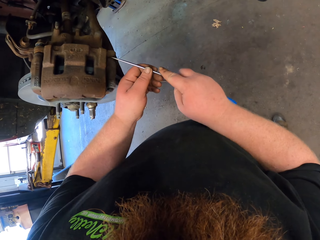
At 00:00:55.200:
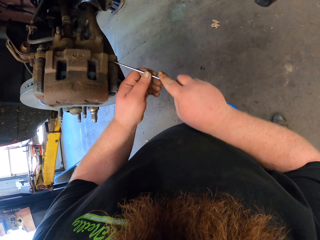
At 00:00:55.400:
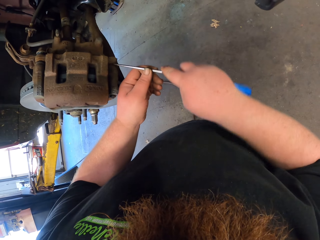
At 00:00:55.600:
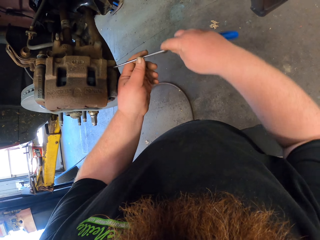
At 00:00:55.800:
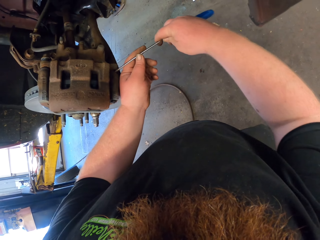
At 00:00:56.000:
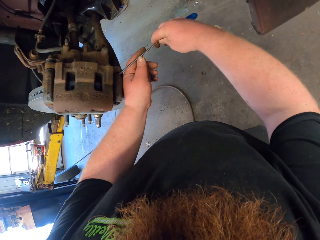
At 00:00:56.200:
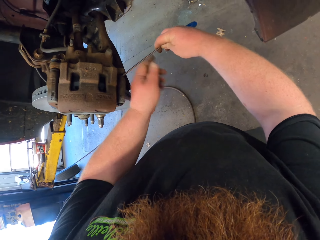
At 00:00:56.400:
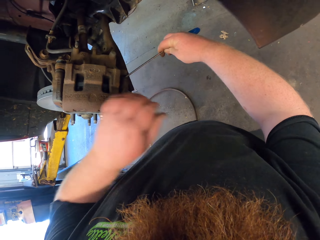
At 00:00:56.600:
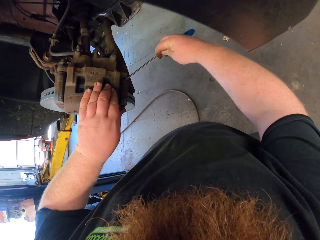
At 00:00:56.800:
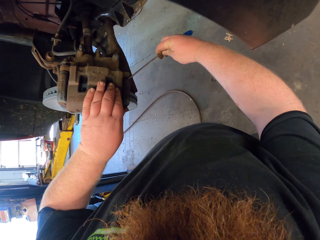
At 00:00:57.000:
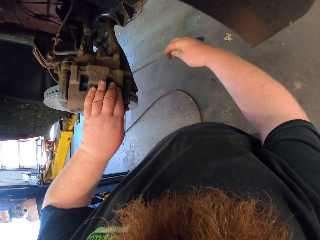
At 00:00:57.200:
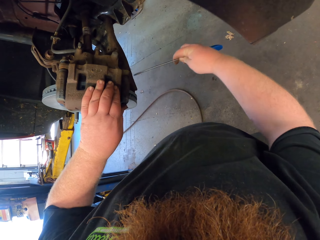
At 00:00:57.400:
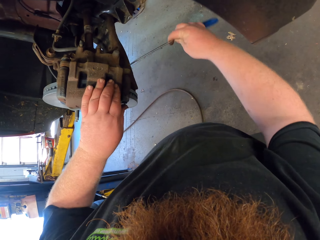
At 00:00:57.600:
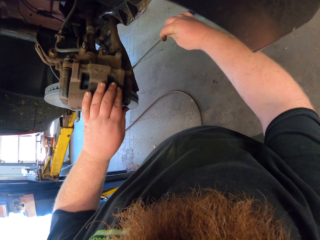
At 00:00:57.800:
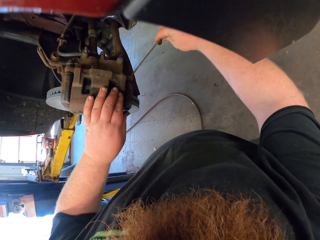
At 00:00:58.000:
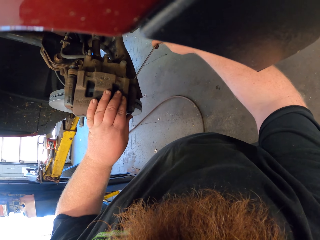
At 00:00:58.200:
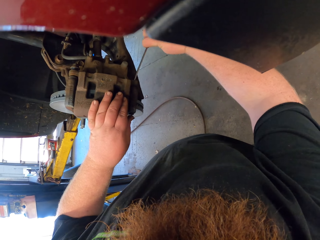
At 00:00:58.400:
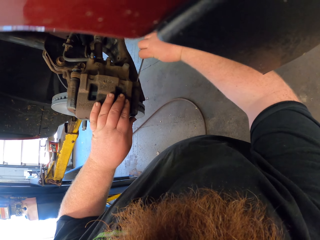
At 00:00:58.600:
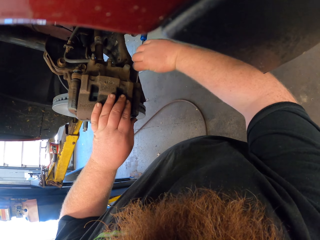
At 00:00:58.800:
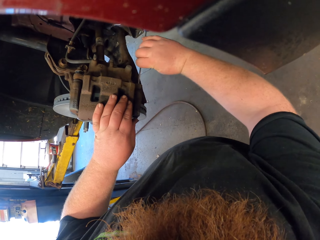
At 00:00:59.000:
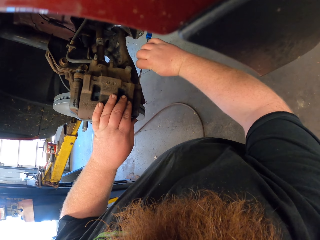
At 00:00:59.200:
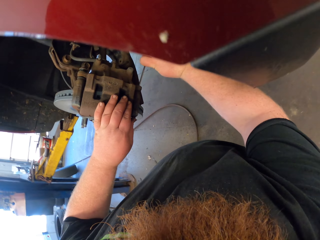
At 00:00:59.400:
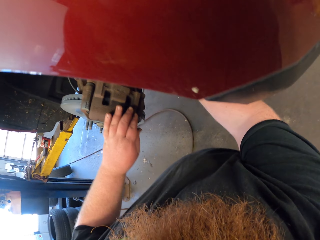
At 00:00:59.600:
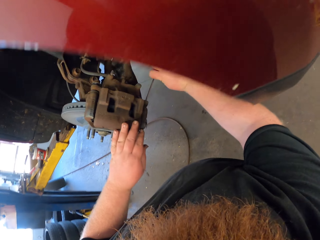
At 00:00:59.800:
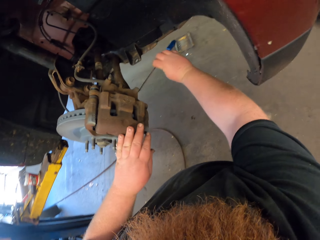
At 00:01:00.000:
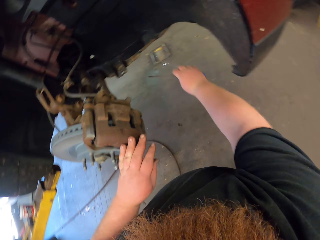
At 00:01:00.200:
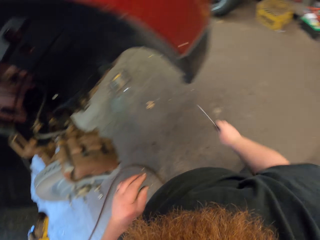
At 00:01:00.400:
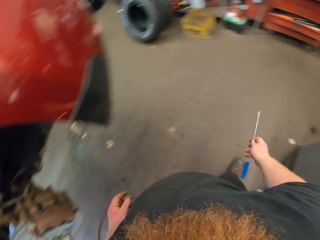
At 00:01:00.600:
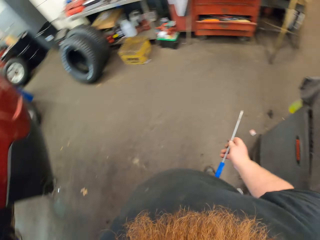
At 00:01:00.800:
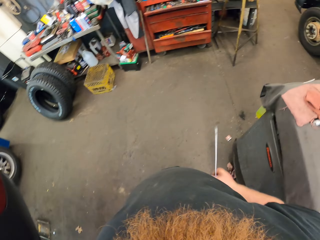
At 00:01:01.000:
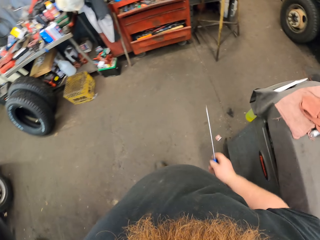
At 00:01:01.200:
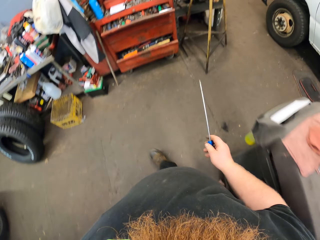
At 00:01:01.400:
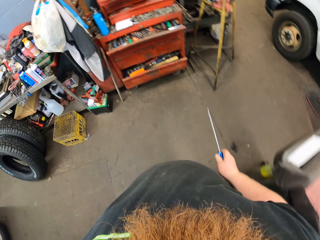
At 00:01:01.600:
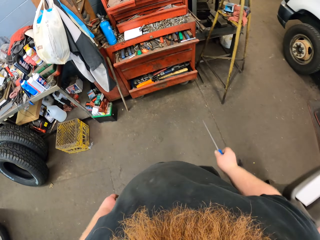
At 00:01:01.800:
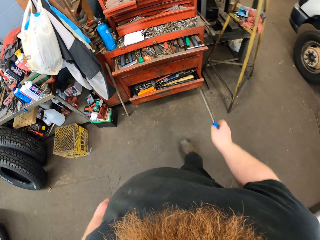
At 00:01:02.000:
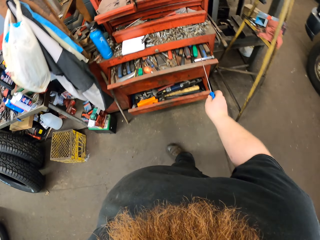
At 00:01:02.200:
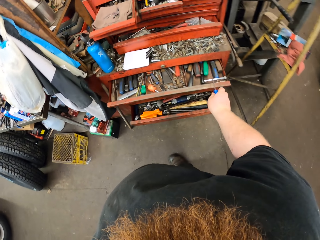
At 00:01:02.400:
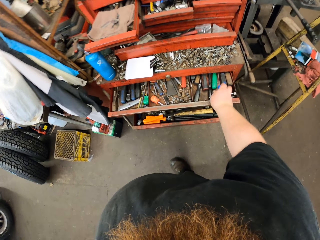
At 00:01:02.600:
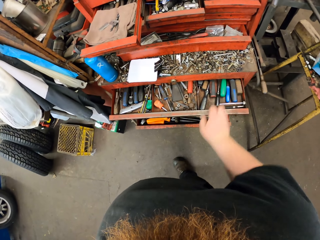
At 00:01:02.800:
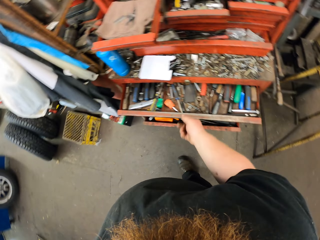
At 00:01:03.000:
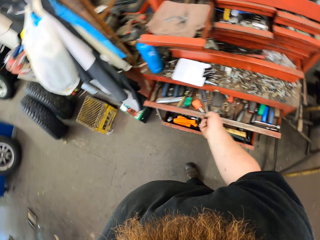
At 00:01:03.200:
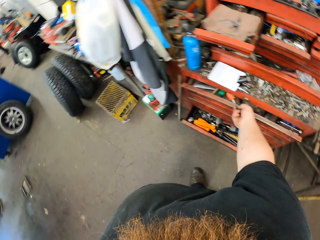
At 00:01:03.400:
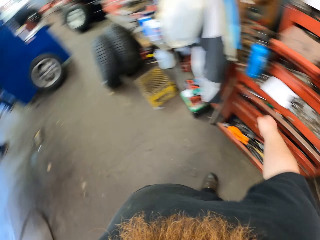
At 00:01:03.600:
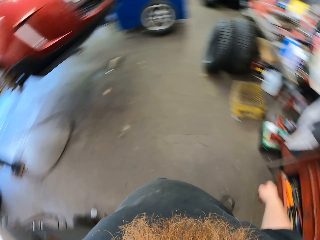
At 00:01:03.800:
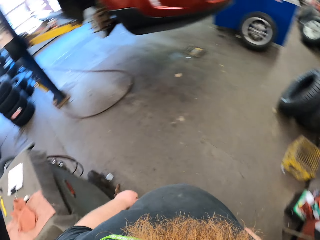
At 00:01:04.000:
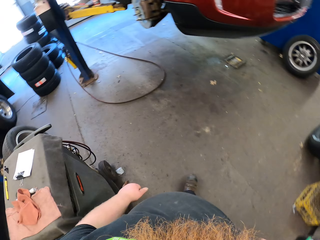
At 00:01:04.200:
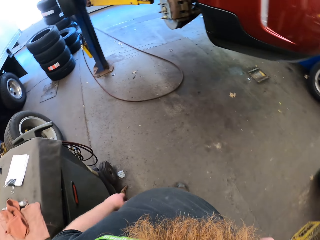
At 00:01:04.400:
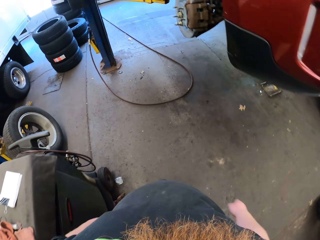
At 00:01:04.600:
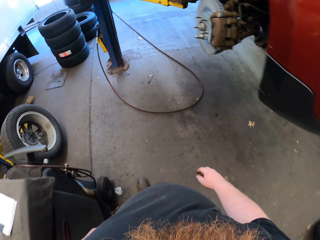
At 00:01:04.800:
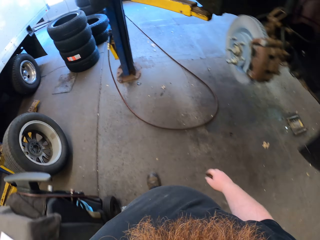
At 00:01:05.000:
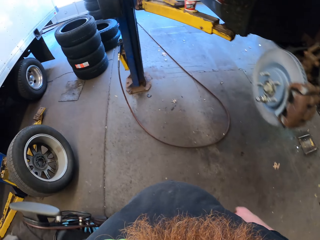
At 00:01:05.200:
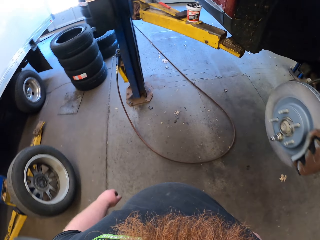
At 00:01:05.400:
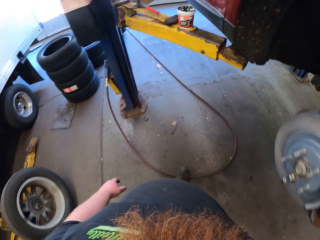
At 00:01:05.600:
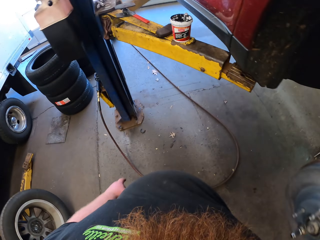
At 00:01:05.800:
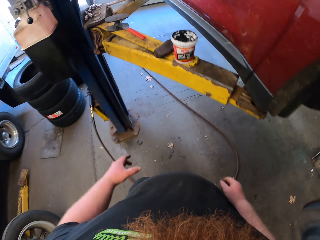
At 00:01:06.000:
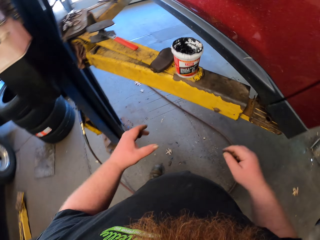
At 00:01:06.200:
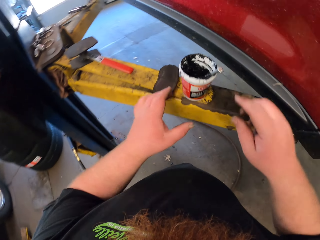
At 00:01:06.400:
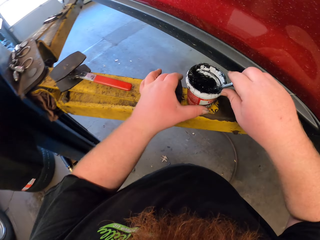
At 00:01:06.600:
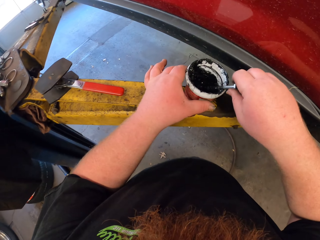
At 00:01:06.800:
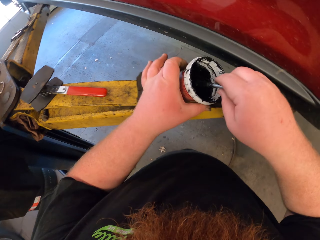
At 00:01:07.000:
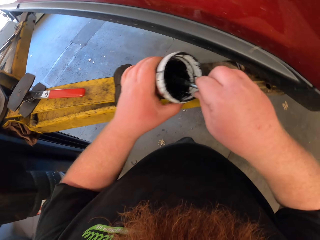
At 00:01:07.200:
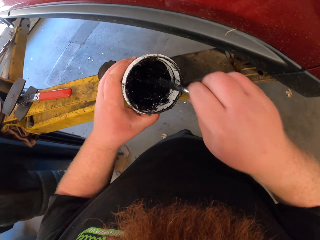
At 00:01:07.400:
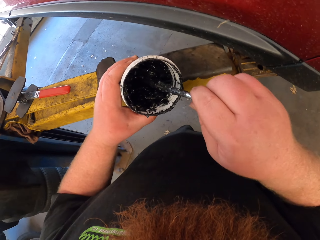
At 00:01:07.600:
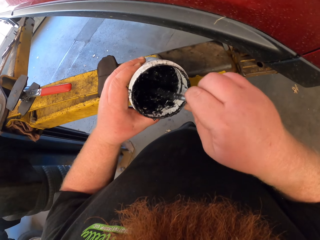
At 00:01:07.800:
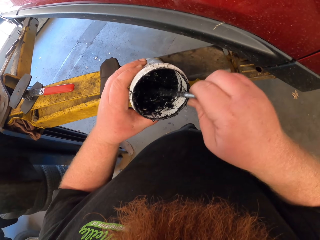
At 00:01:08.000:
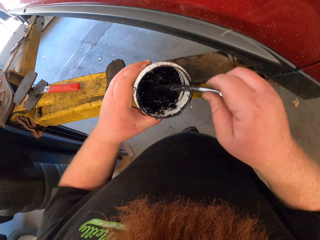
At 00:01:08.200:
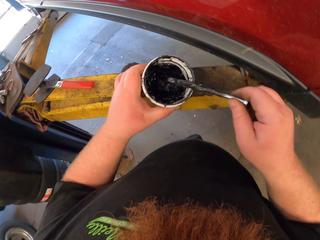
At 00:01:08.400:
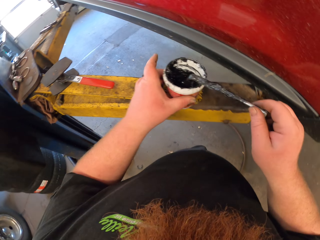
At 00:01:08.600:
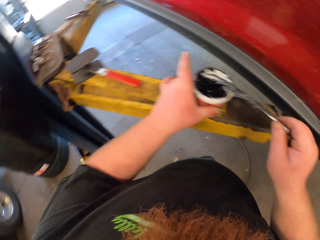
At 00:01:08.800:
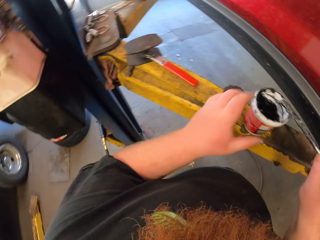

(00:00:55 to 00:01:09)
The camera wearer connects the screw in the wheel hub with the screwdriver. They walk towards the shelf. They put the screwdriver on the cabinet. They close the cabinet drawer. They turn around. They walk in the garage. They hold the can with the grease. They stir the oil with metal.

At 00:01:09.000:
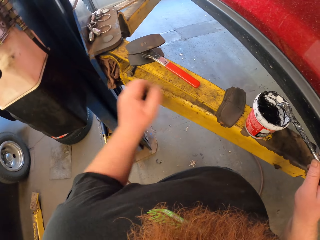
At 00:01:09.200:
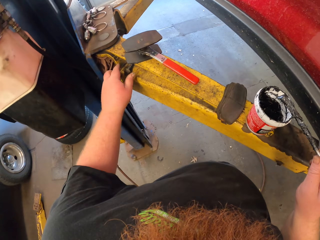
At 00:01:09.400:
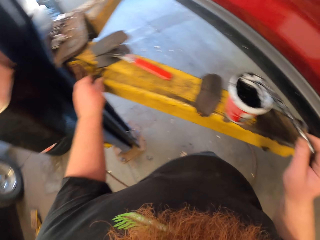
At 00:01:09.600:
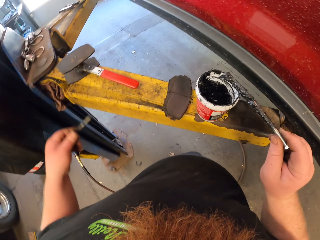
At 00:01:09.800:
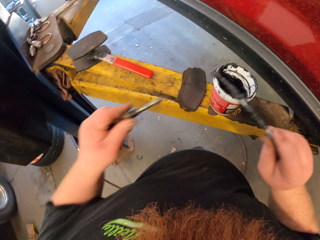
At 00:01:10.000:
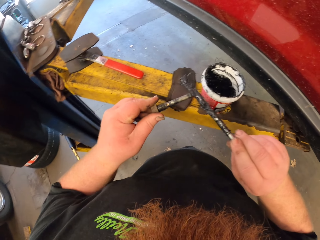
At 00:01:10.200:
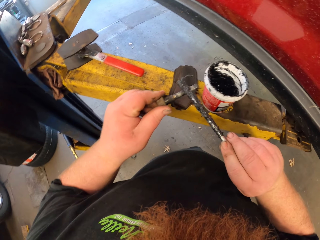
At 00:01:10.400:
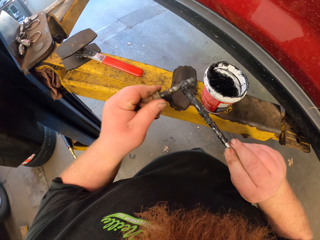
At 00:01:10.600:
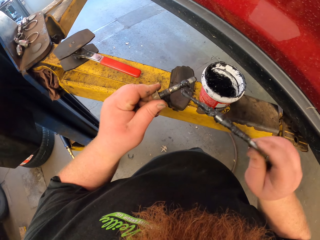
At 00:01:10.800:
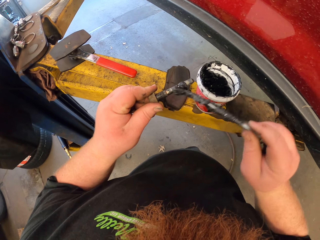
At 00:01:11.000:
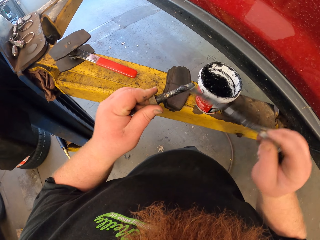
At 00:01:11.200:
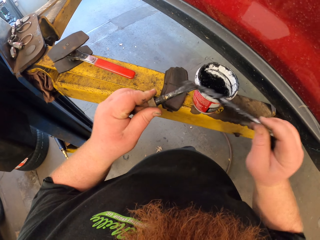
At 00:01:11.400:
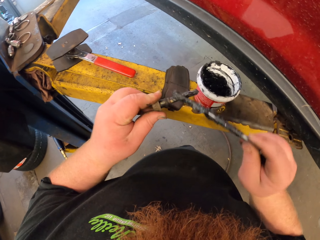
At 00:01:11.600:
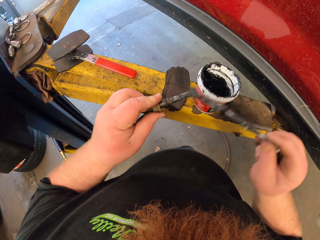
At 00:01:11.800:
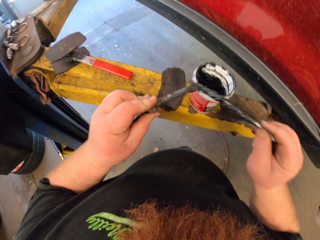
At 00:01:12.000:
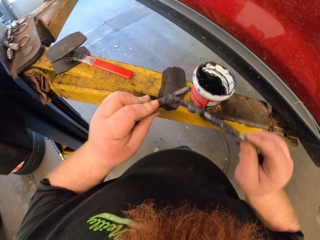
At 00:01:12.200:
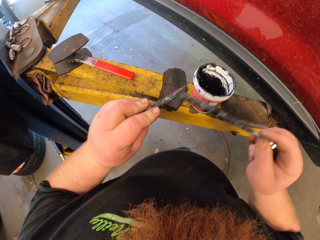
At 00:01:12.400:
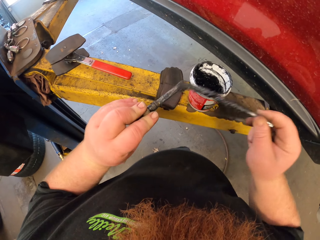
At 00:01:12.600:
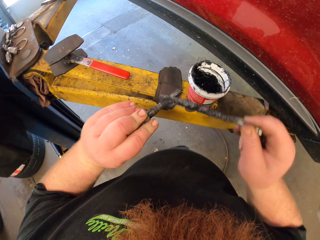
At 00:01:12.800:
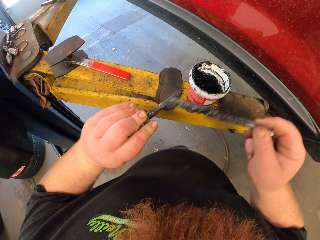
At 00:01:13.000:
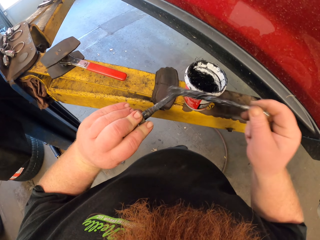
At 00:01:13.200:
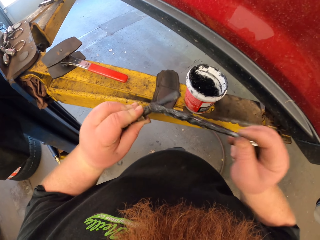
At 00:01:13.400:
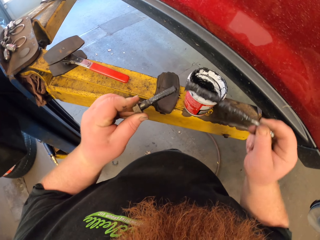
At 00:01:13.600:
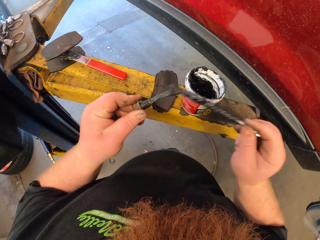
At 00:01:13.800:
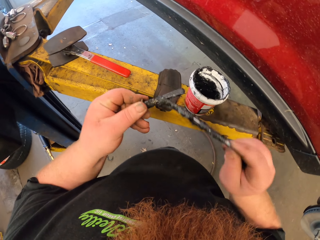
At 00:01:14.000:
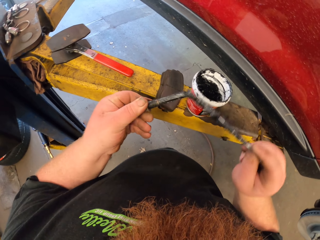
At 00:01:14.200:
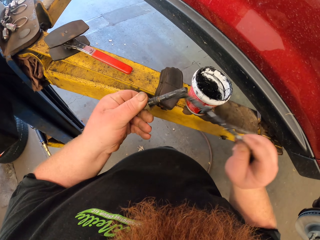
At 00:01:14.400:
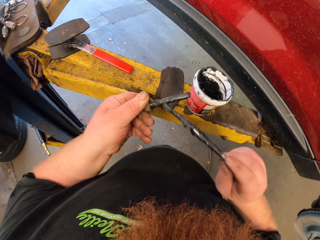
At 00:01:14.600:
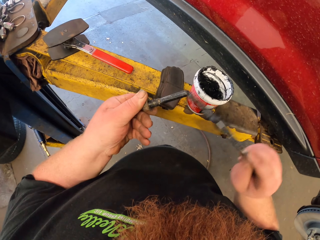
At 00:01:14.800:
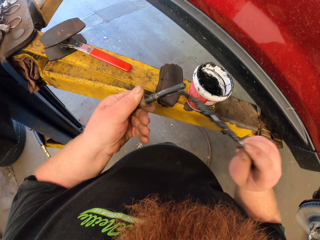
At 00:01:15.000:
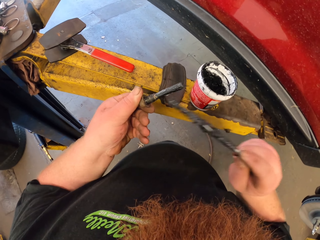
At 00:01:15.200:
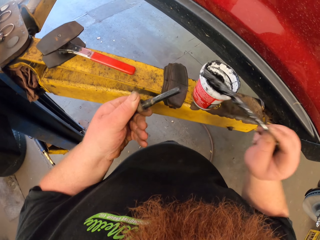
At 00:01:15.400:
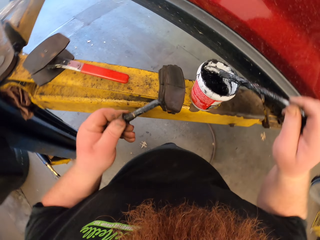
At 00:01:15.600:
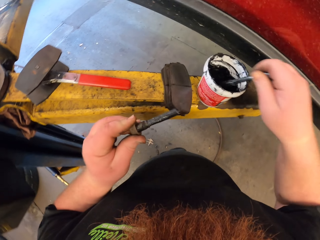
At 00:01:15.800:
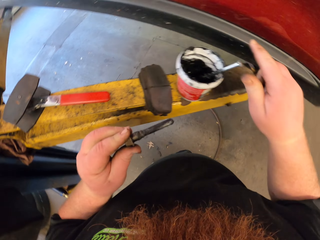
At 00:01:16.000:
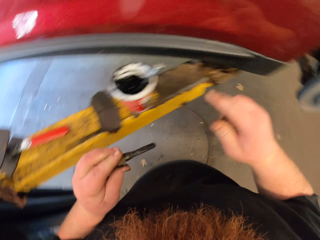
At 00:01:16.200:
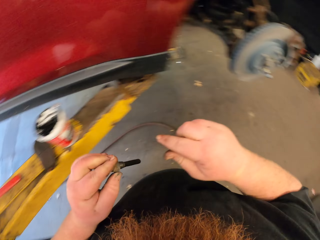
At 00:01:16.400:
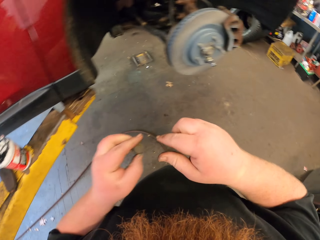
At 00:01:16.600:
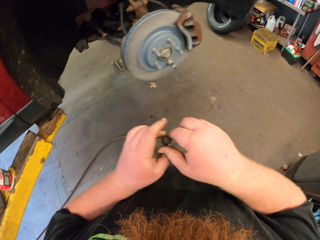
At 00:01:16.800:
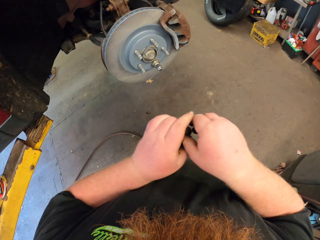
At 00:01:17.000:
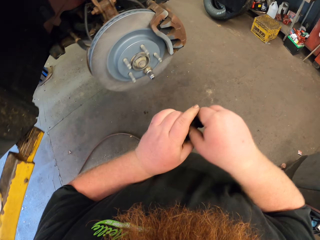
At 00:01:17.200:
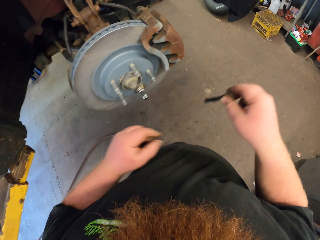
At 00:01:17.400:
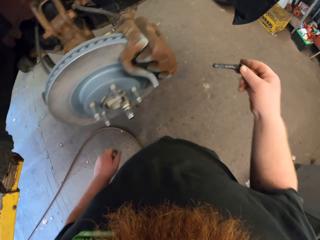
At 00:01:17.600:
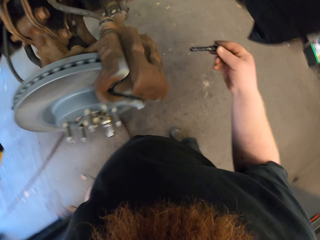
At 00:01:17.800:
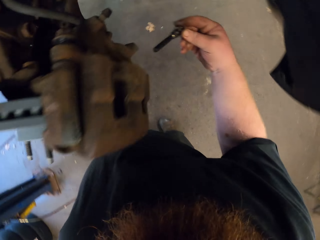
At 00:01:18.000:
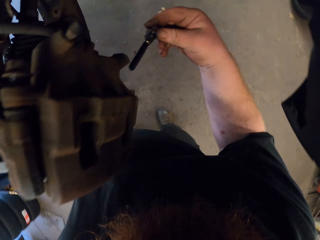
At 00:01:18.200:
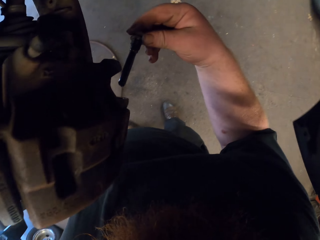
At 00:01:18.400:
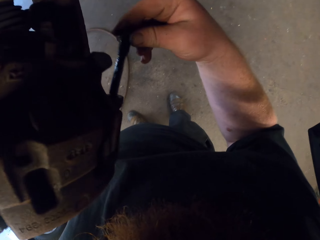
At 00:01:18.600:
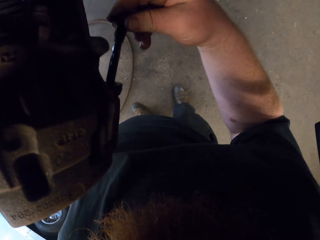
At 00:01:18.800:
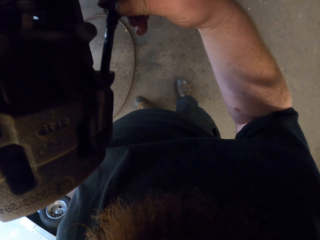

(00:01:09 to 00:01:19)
The camera wearer picks the metal or nut with the left hand. They rub the metals together. They apply the grease on the nut. They put the metal on the container. They fix the car engine with the metal.
